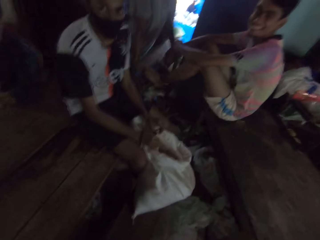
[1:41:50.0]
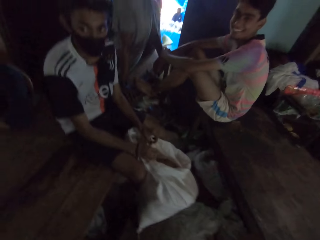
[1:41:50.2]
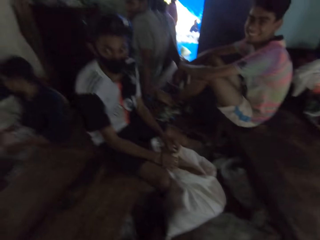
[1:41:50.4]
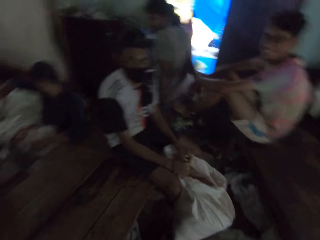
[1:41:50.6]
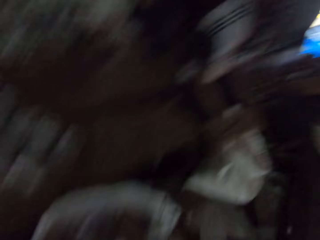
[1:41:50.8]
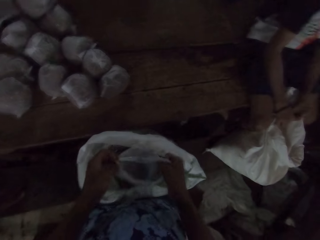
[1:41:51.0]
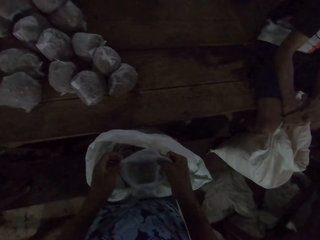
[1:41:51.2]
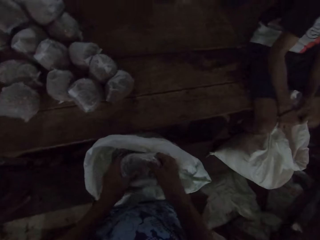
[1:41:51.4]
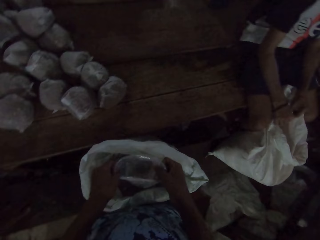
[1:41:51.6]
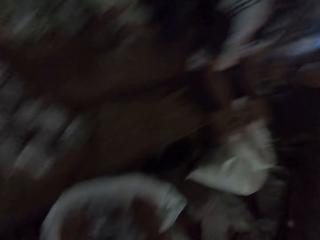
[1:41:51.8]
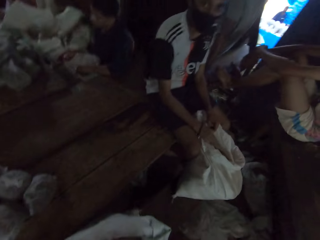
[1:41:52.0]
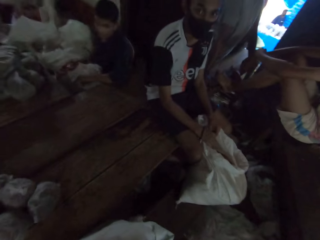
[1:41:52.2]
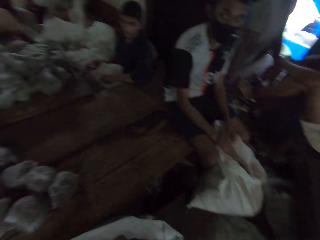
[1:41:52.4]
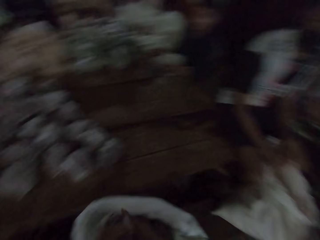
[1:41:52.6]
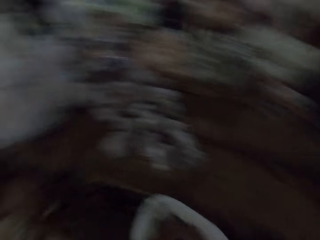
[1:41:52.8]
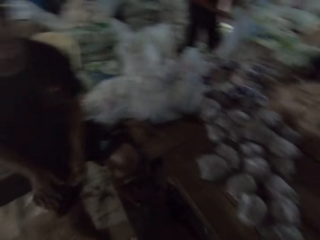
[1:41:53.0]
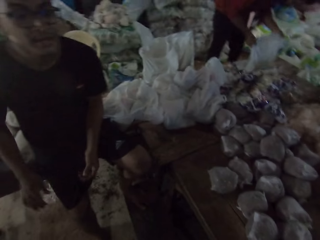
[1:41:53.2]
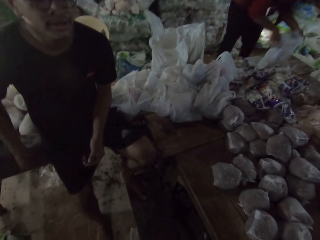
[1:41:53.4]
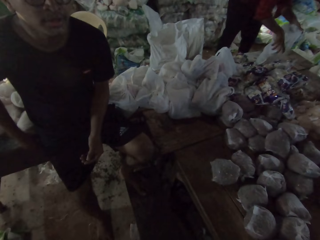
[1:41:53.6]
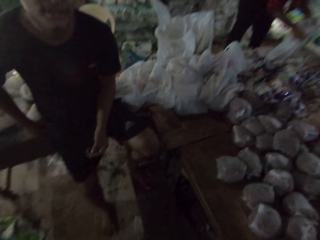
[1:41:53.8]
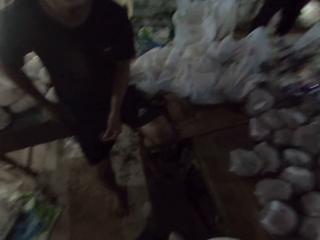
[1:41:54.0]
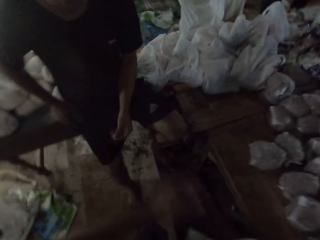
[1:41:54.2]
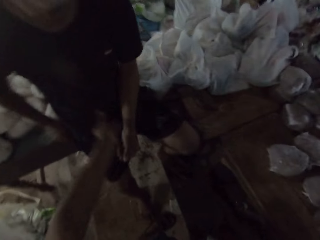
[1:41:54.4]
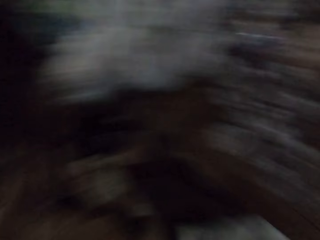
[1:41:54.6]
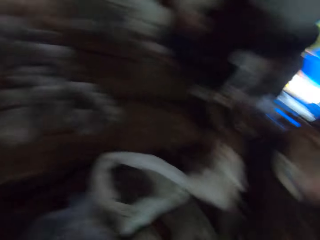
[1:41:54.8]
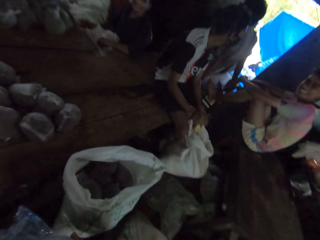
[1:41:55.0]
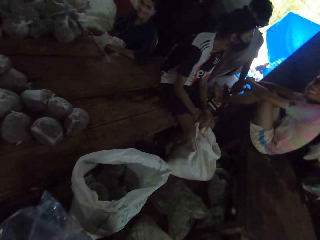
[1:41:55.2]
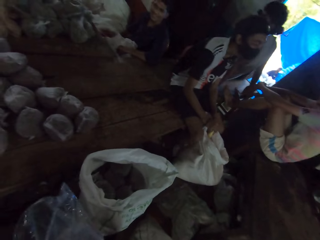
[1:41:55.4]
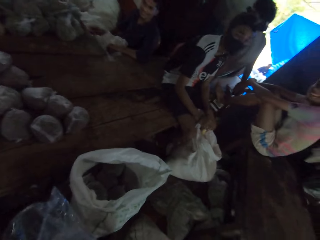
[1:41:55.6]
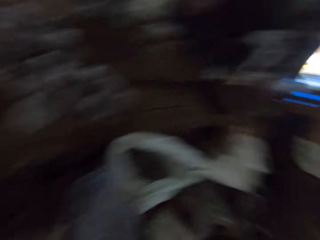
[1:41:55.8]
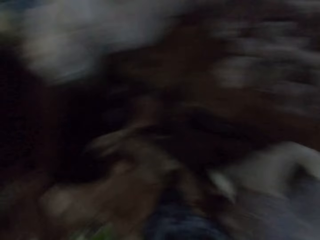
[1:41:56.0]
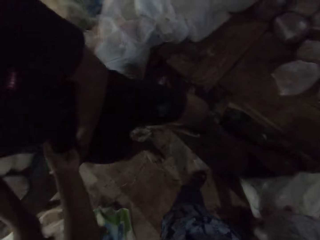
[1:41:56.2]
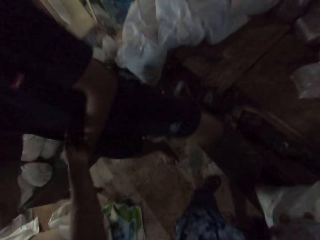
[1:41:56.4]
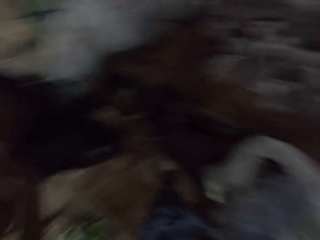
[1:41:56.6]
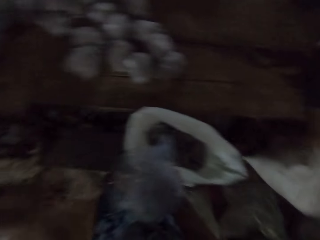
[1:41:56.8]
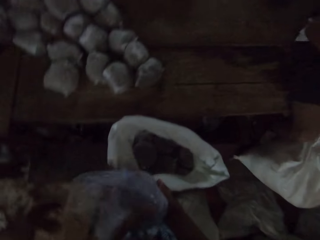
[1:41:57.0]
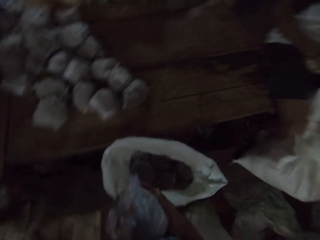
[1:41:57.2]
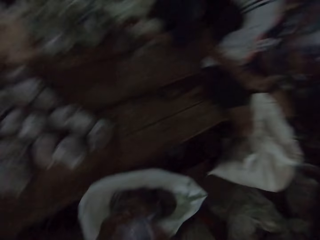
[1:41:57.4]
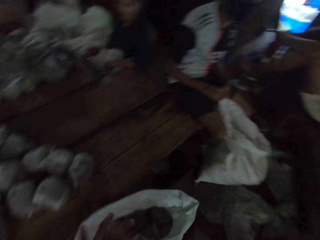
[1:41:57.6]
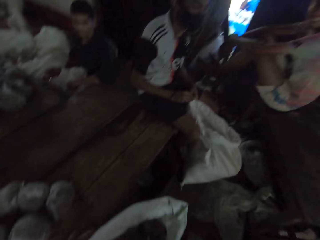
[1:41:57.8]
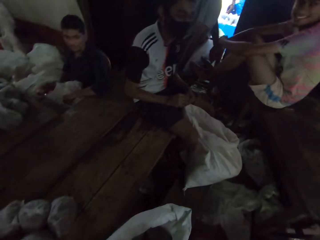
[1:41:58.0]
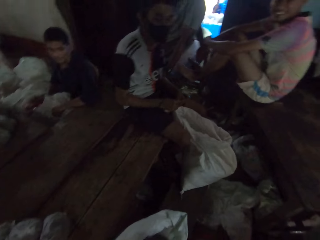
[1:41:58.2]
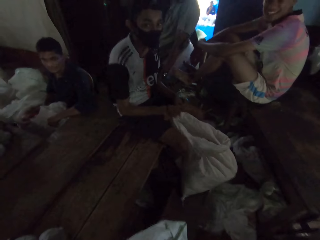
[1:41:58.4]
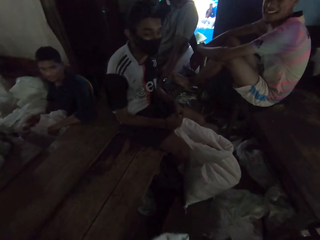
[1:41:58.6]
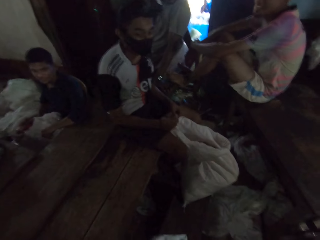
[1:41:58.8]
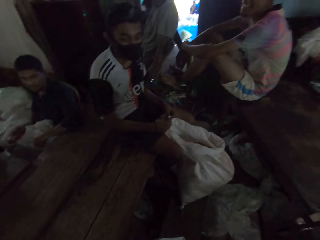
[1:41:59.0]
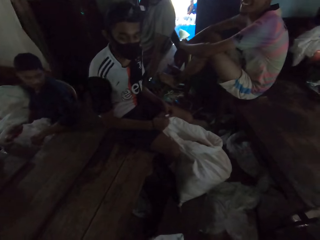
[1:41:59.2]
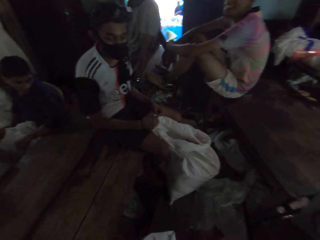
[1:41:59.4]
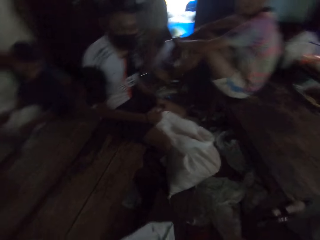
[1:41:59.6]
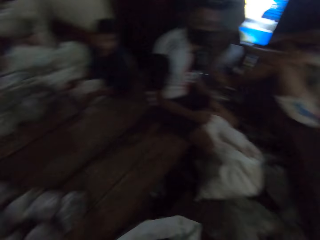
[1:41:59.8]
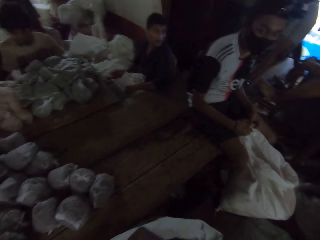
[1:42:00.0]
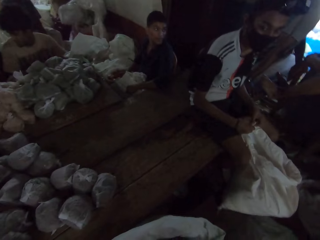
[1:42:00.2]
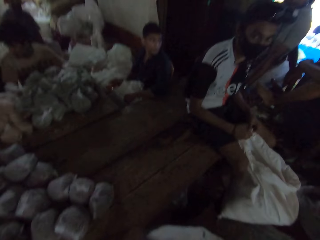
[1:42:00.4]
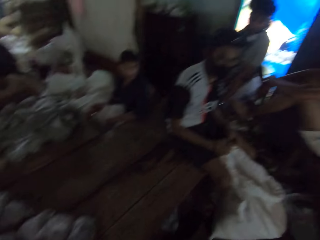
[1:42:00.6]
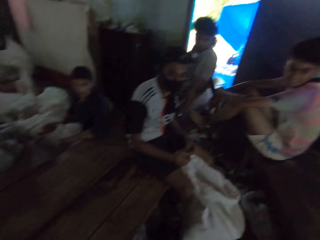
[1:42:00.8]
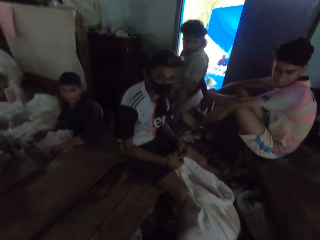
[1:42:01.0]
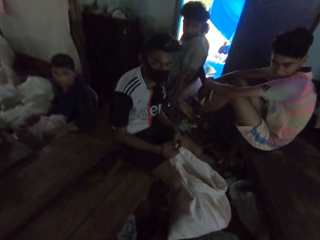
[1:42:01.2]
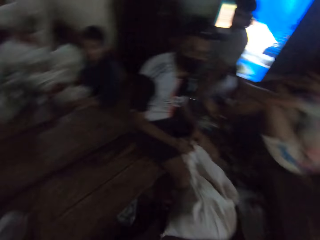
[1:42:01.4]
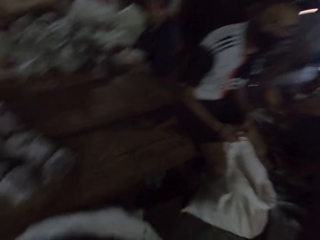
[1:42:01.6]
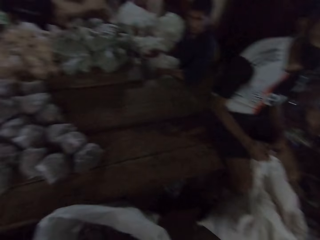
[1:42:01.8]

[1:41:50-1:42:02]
The camera wearer looks around. A man holds the plastic bag with both hands. The camera wearer holds the plastic bag with both hands.

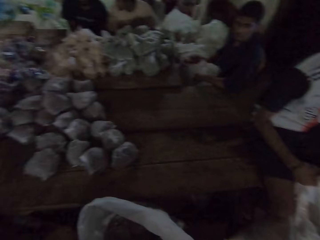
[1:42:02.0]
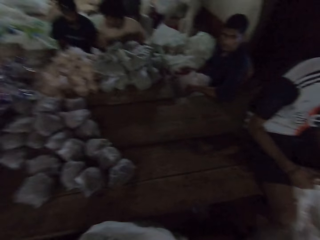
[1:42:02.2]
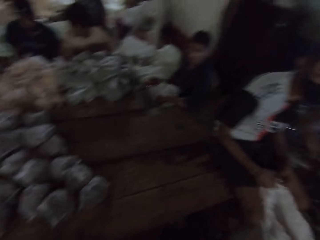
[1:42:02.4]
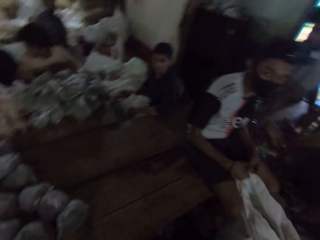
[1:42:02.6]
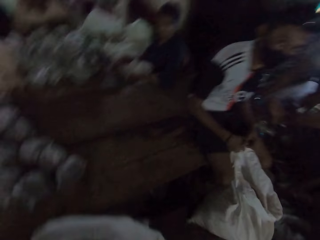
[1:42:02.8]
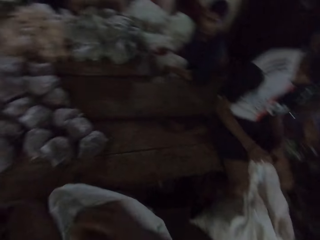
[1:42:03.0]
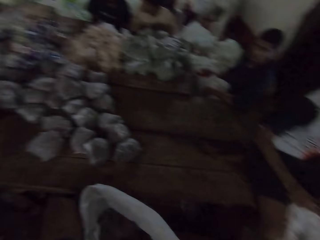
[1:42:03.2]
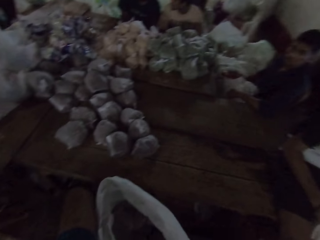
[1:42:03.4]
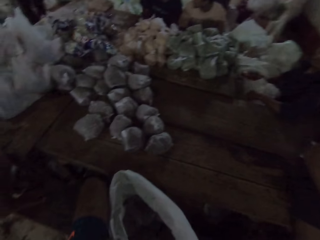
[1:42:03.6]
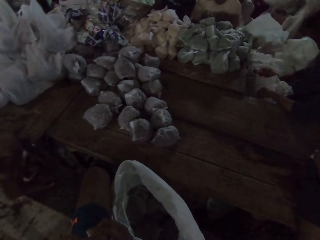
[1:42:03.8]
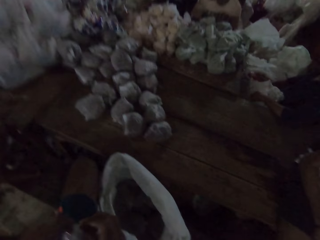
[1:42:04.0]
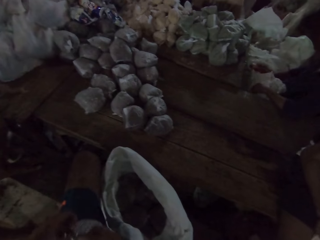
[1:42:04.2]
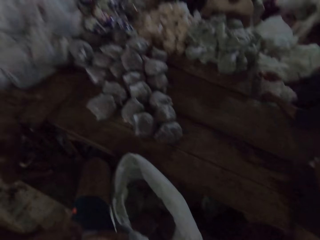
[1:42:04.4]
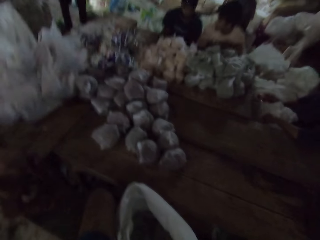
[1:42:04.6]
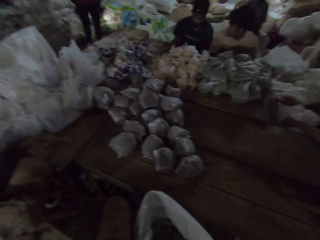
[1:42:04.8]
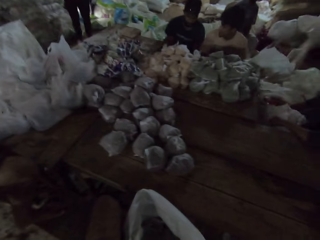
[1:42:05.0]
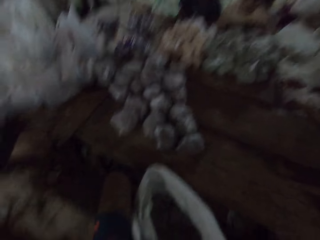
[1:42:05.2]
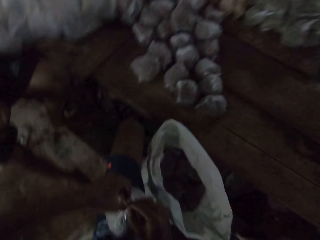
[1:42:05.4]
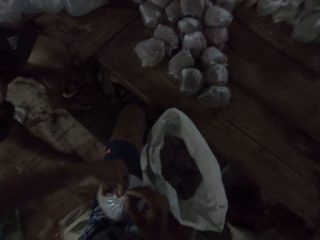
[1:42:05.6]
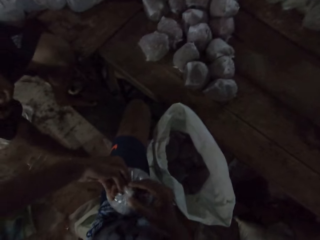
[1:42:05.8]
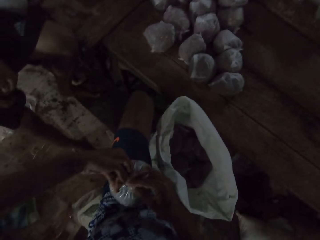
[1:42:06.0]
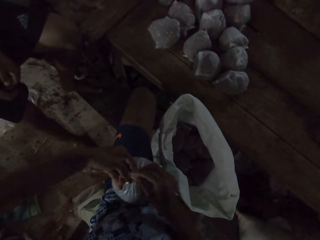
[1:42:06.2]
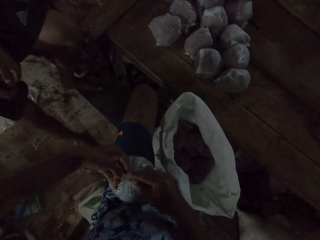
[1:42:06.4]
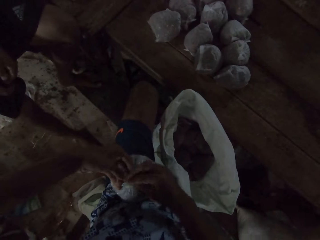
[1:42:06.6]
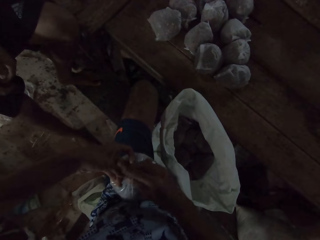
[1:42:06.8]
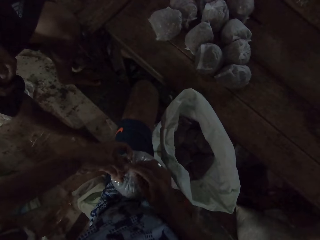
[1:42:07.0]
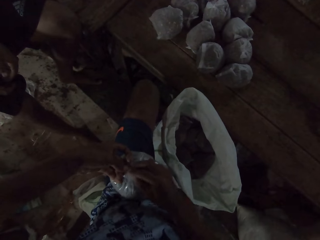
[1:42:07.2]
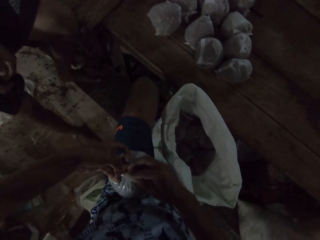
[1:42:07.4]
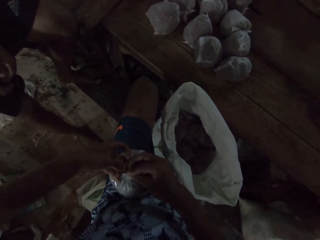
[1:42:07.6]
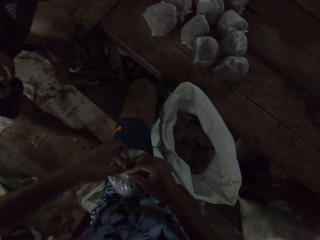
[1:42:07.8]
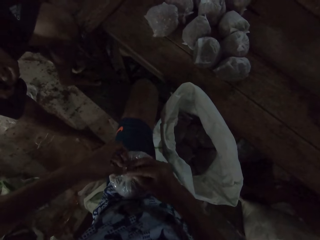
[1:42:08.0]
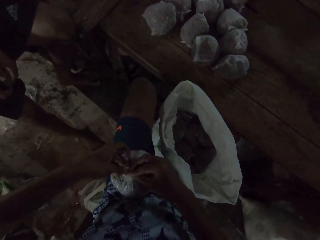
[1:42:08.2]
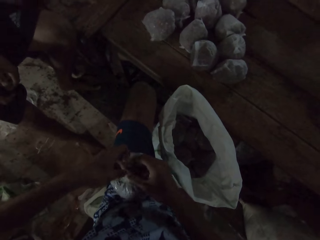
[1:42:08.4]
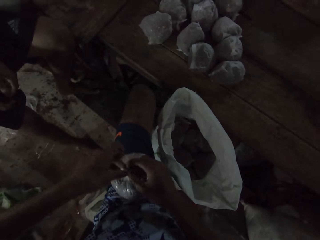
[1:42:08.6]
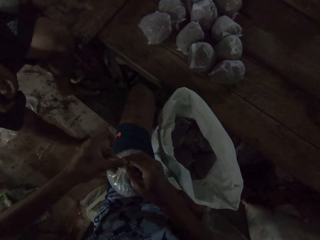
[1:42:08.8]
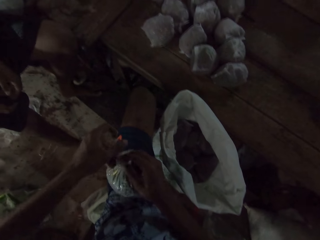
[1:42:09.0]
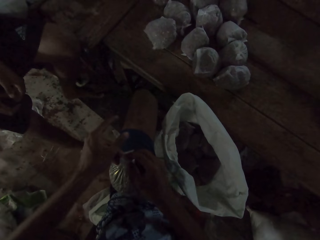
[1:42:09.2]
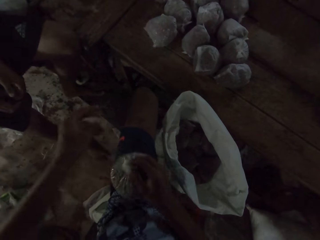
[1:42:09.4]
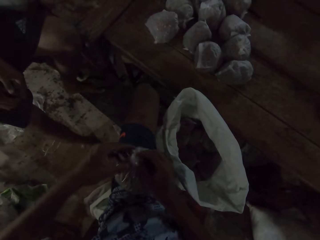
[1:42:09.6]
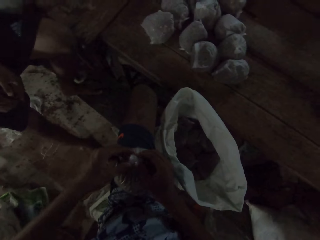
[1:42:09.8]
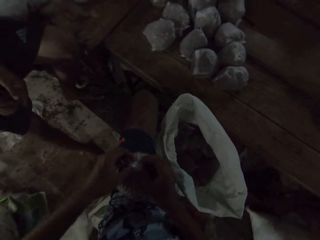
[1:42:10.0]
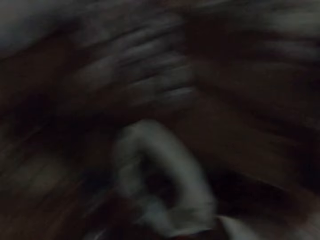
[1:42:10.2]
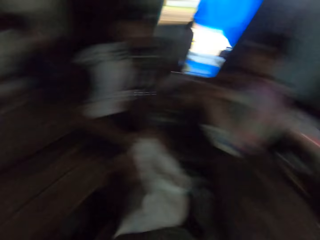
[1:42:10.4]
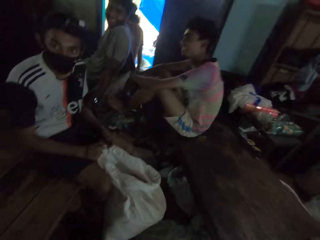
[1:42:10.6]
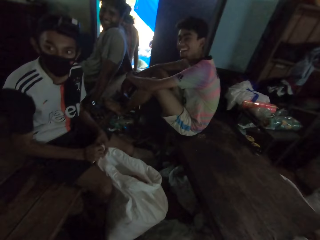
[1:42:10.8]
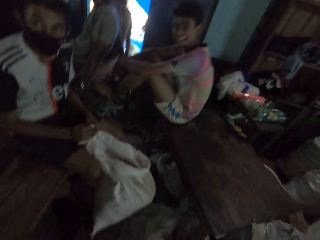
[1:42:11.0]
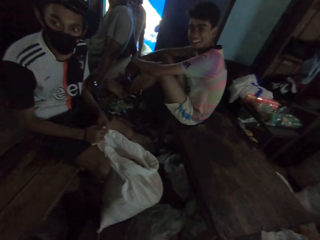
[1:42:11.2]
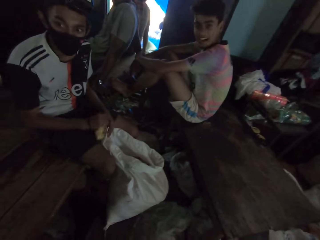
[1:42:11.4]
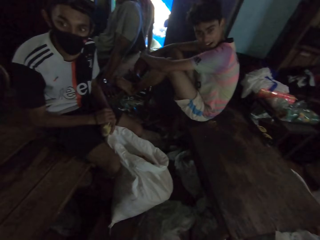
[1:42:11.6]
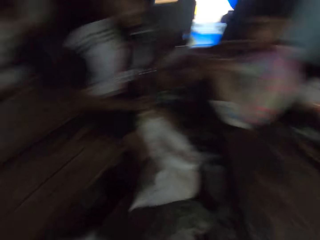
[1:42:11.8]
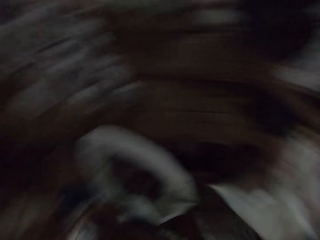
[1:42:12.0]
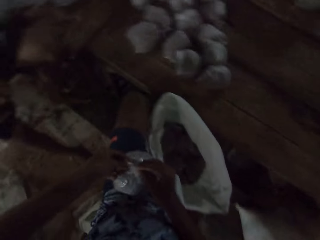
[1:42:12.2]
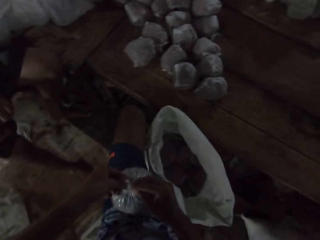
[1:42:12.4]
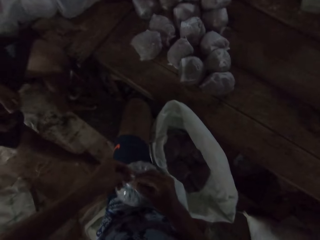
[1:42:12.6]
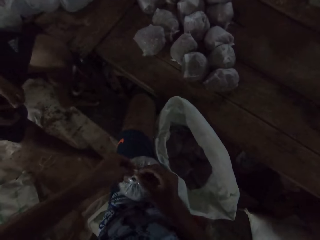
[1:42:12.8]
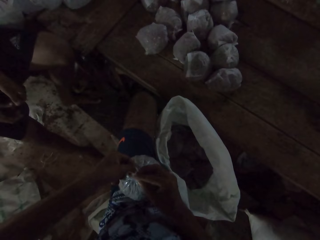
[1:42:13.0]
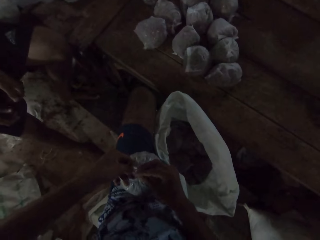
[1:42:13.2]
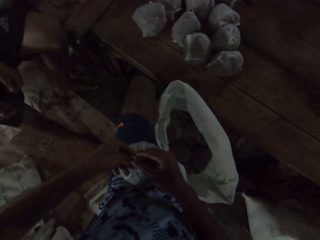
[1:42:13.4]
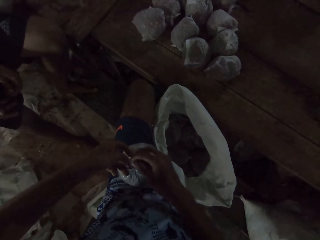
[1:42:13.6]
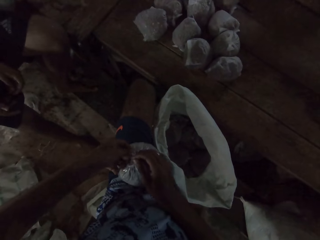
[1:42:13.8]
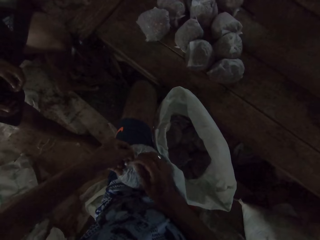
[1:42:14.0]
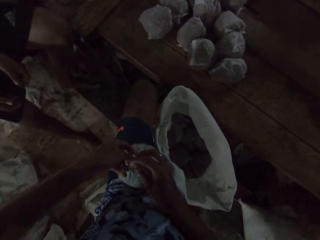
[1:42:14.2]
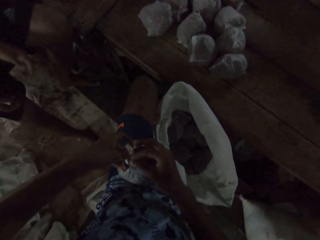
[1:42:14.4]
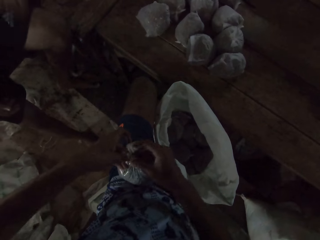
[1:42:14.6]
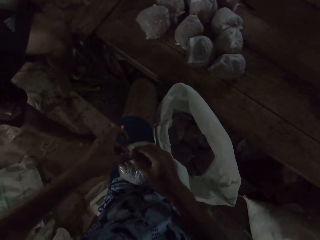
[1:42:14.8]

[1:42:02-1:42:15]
The camera wearer ties the plastic bag with both hands. They pack something in the polythene bag. They talk to a man. They pack something in the polythene bag.
